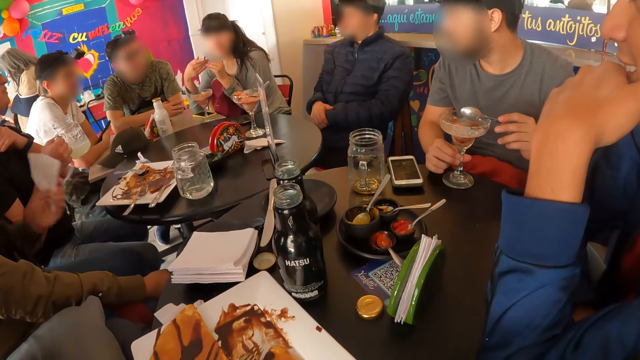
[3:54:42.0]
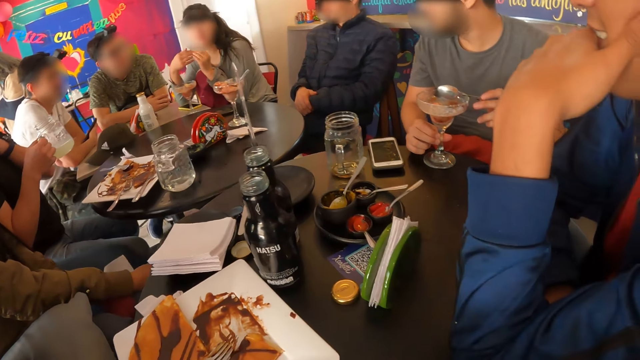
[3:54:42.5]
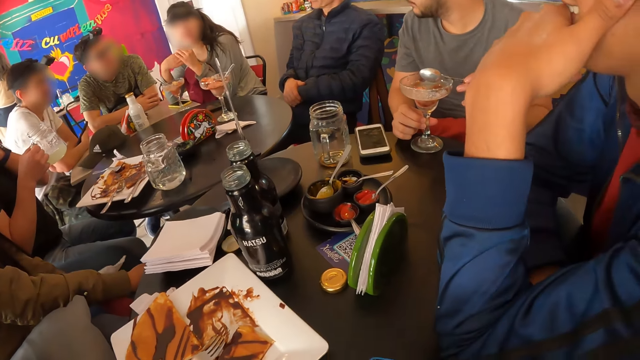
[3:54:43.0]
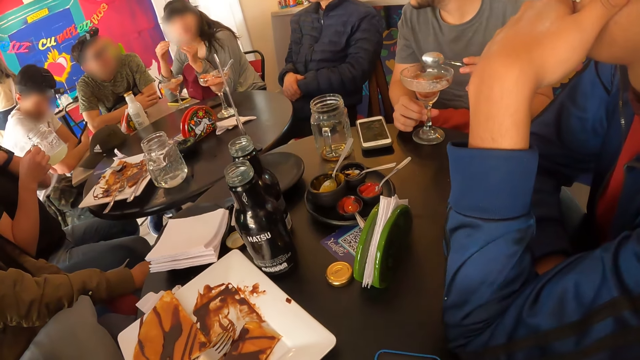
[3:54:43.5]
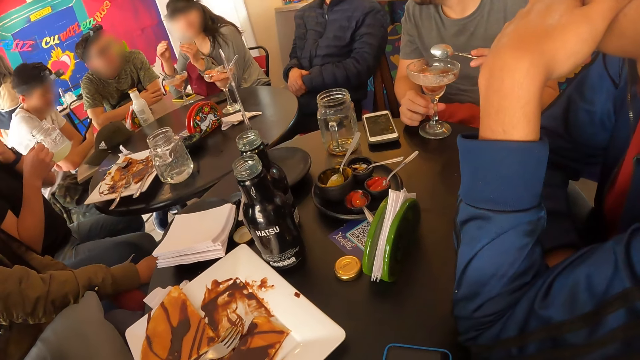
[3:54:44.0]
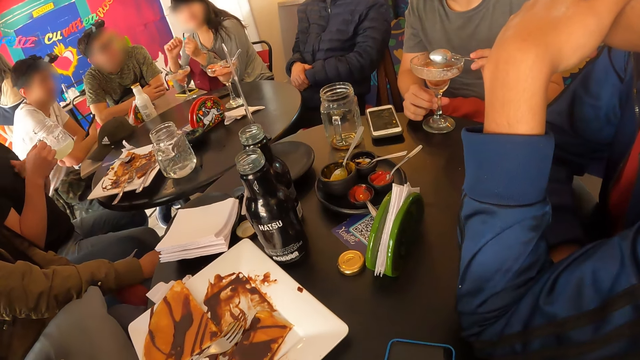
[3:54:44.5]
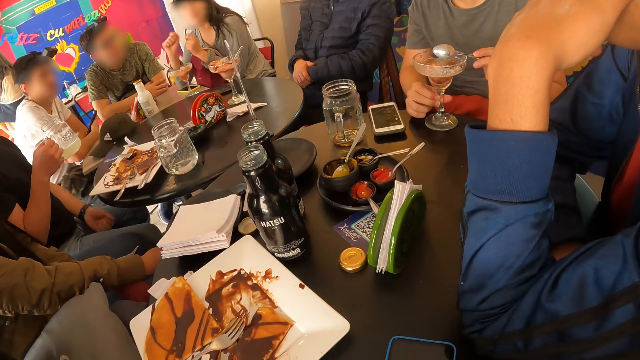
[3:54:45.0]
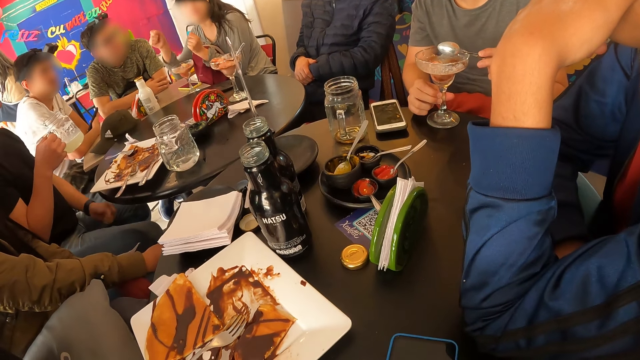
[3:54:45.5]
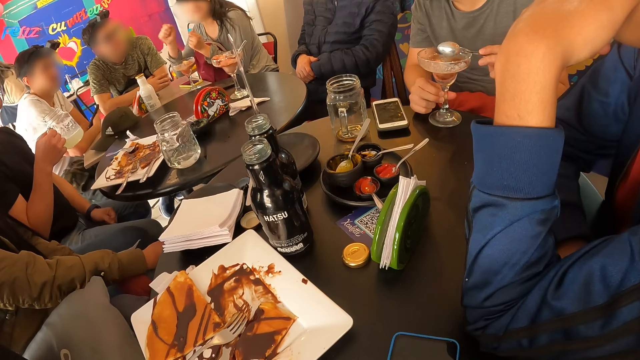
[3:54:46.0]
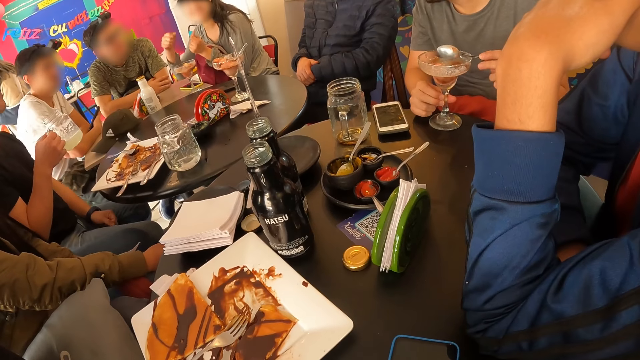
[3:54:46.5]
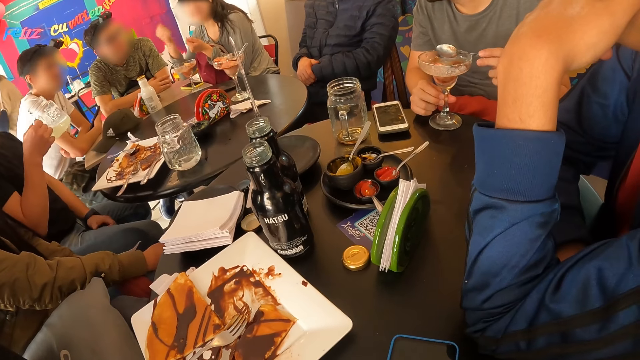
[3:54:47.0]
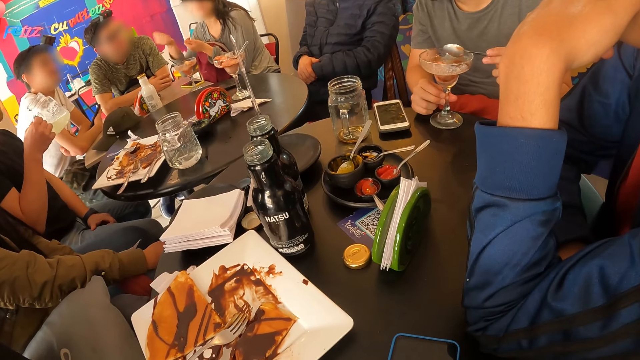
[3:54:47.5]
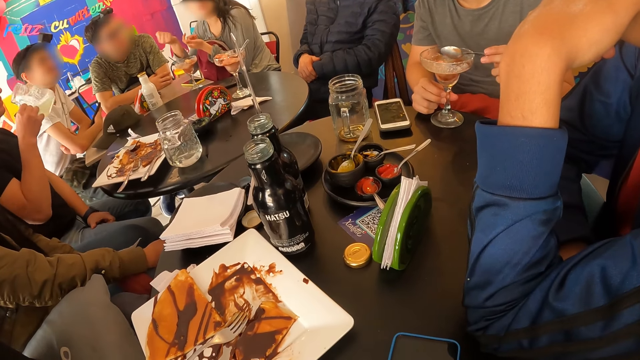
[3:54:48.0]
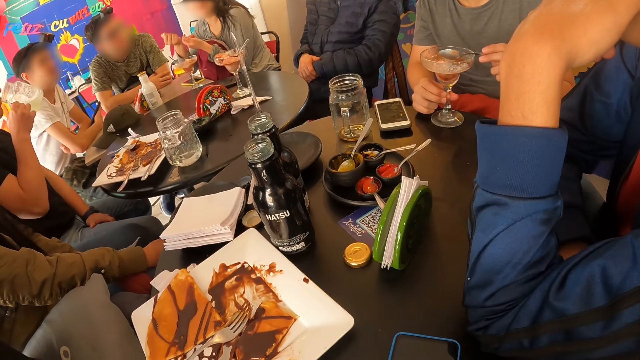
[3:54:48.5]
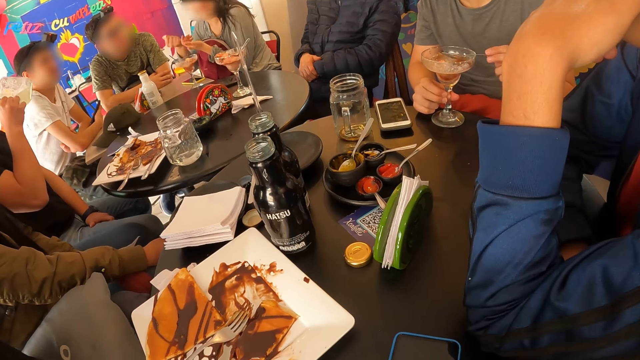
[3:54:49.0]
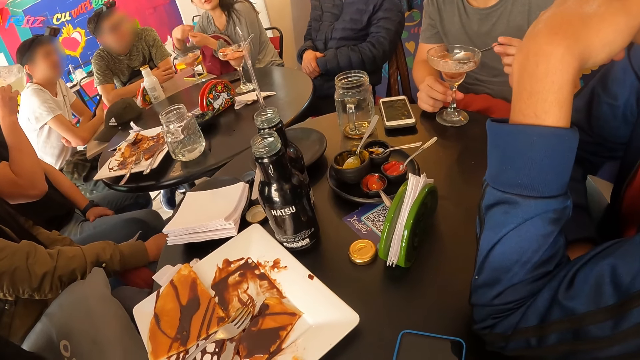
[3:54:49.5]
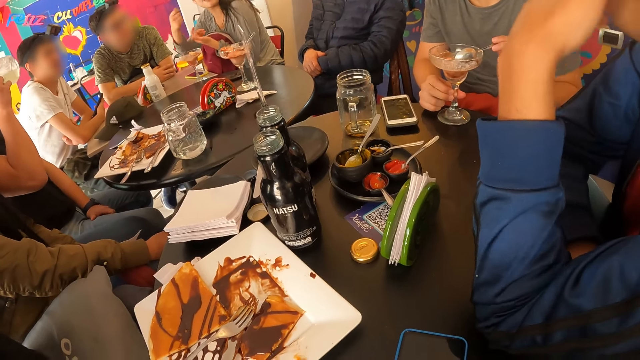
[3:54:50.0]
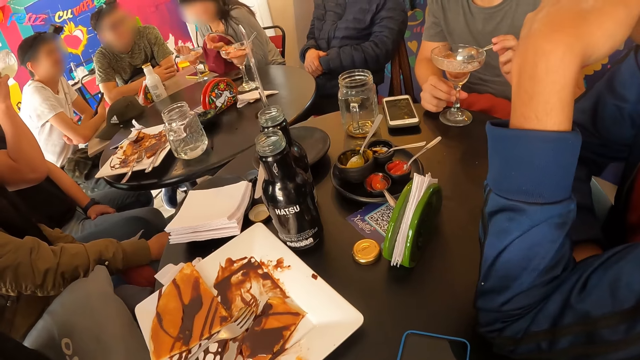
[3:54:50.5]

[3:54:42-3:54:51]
The camera wearer looks around. A person demonstrates with her hand. Another person taps the spoon on the glass. A man drinks juice from the glass in his right hand.

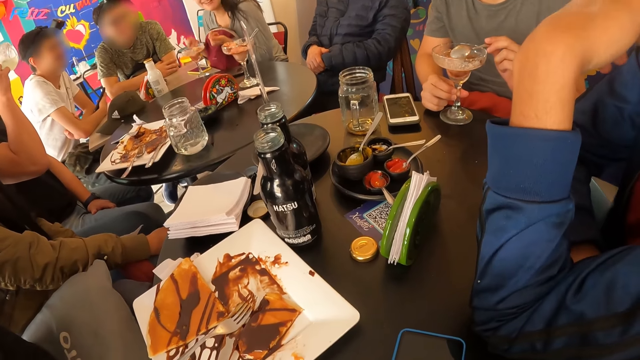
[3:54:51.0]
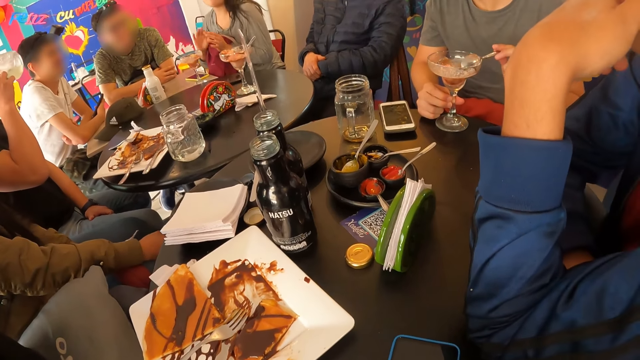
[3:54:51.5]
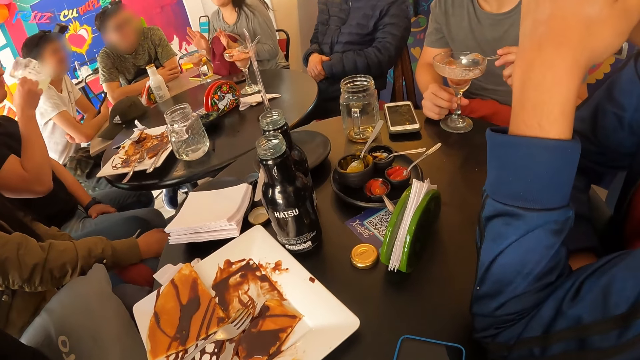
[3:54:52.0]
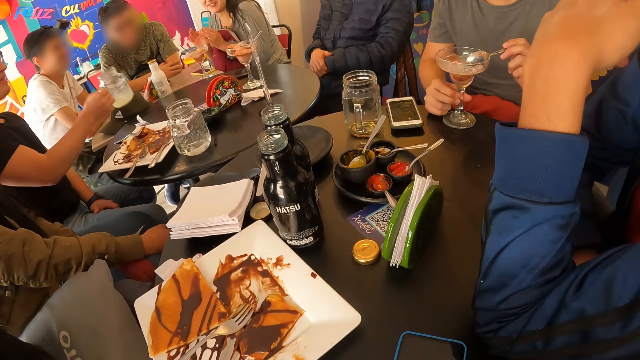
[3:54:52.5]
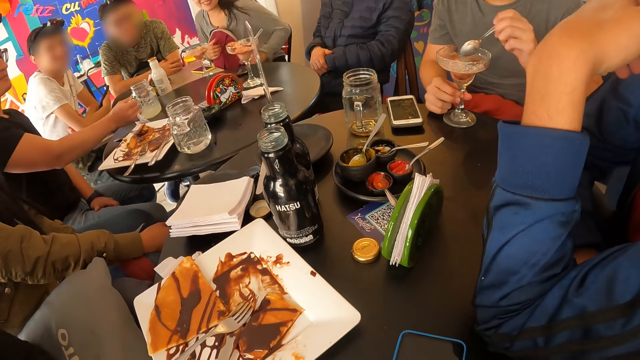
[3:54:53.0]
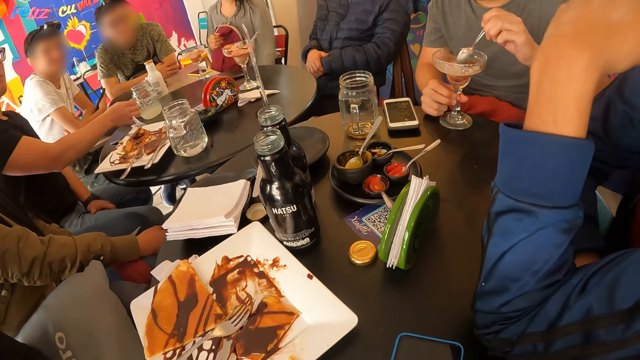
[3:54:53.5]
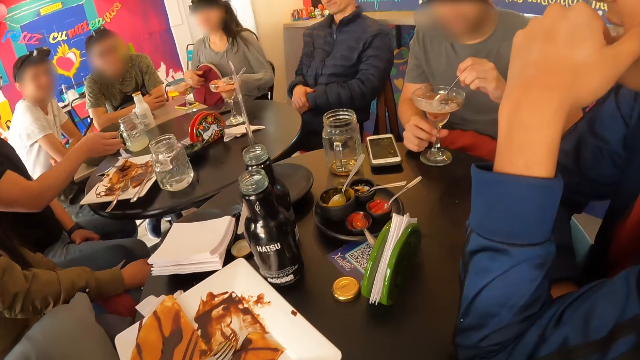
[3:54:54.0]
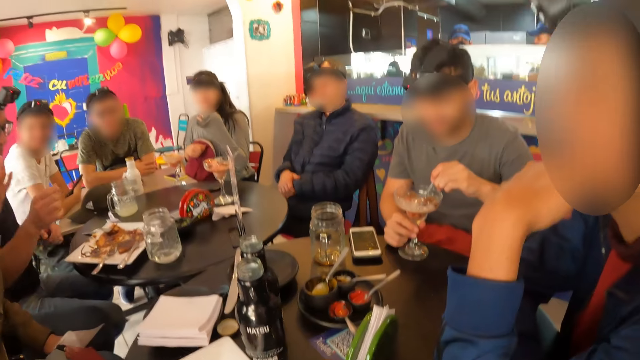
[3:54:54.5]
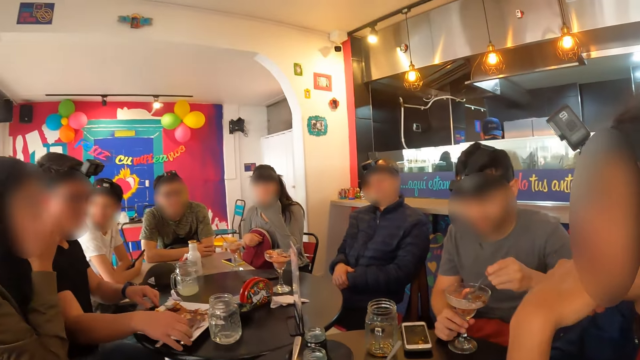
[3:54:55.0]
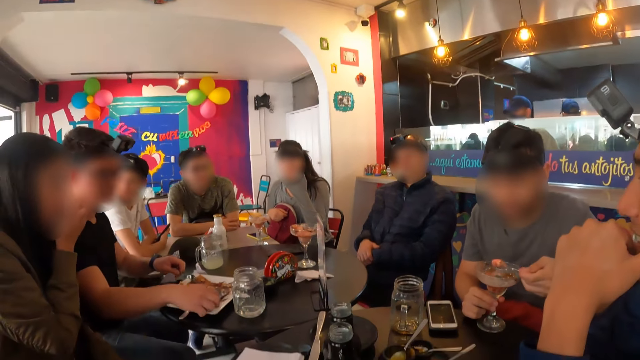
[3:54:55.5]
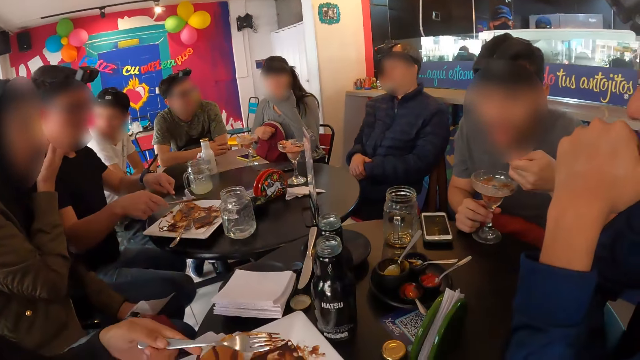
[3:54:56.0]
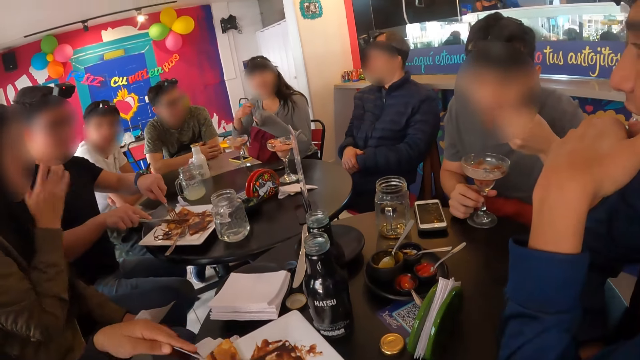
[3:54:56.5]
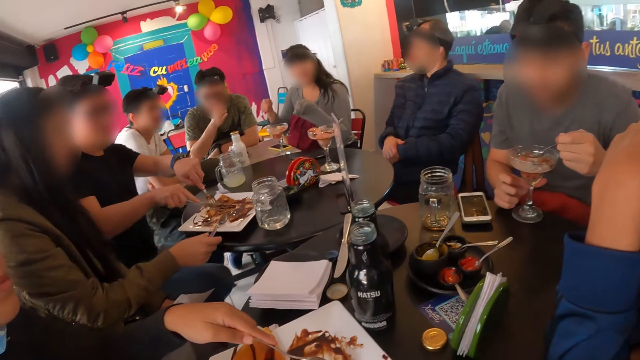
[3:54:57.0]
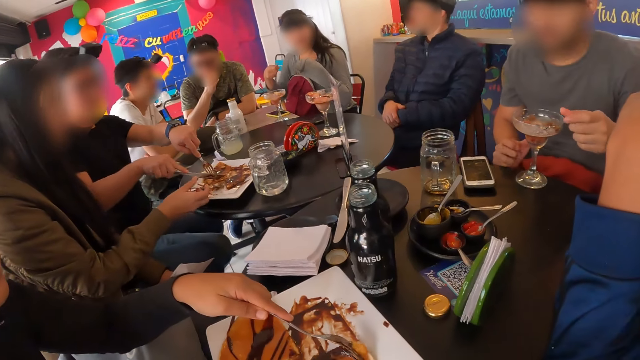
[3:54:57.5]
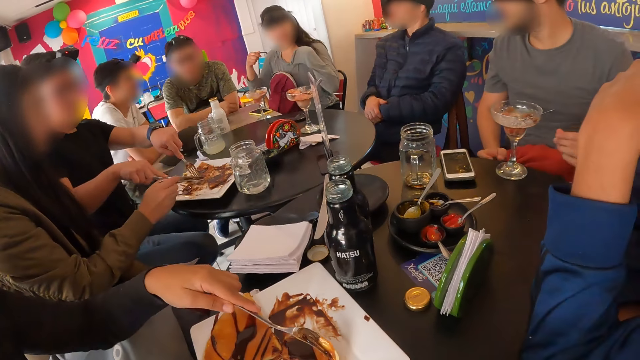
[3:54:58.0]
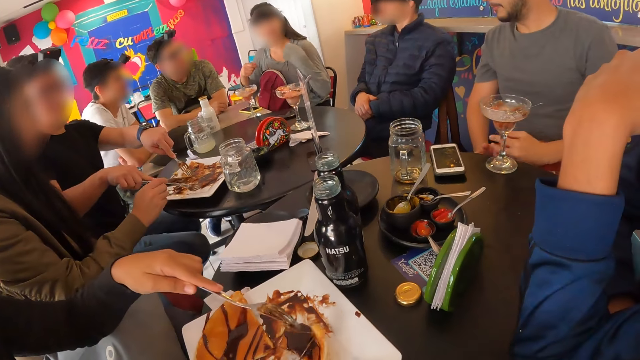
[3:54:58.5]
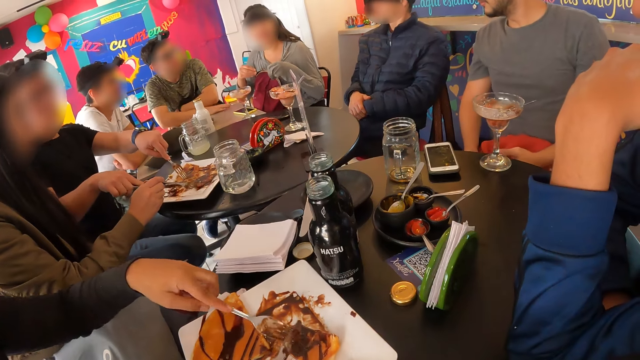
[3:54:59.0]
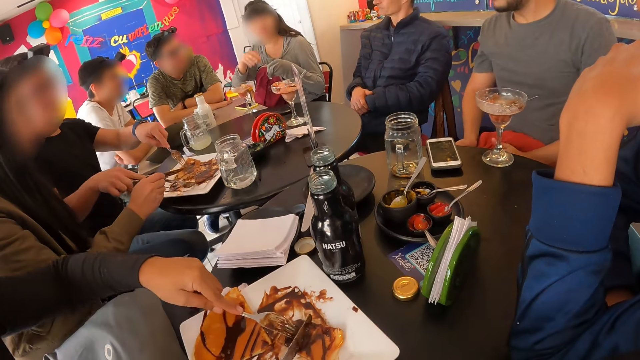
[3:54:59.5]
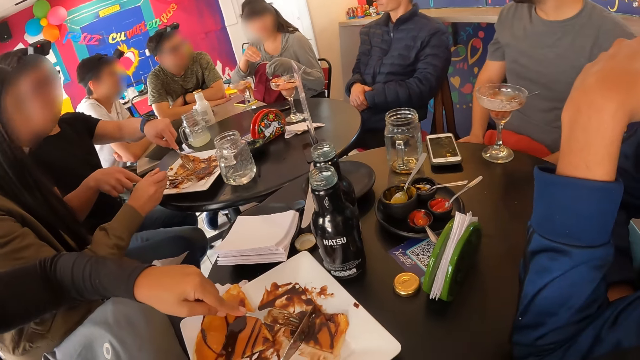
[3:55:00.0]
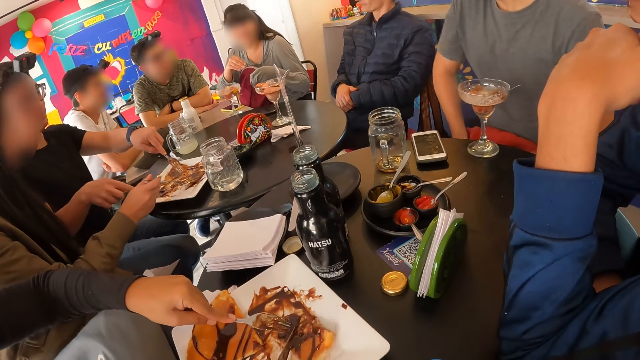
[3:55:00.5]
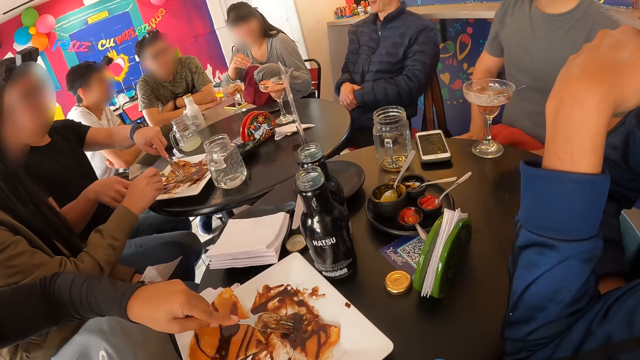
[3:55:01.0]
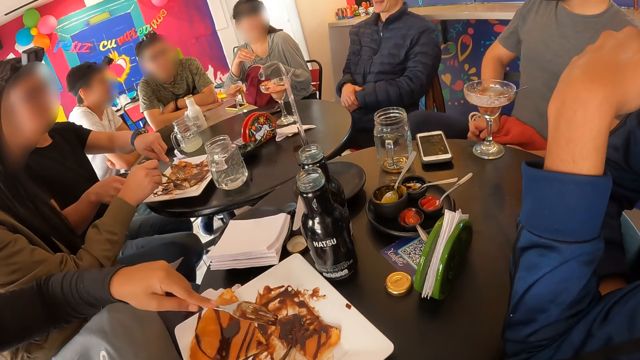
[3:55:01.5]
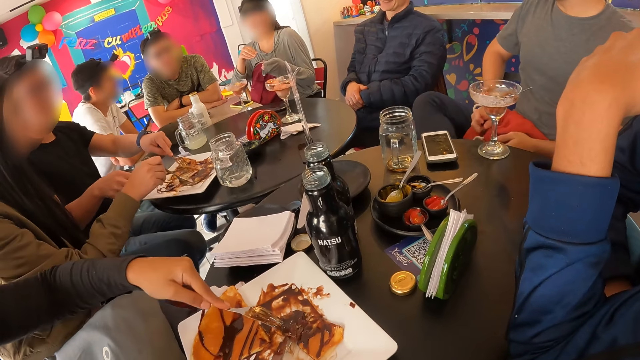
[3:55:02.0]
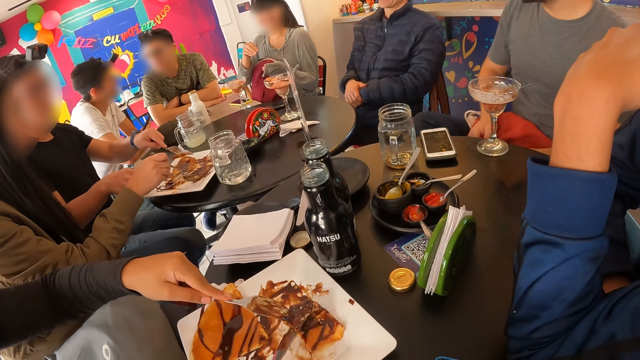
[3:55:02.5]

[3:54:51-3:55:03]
The man drops the glass of juice on the table with his right hand. The camera wearer looks around. Another man picks at the ice cream in the cup on the table with the spoon in his left hand. The first man picks up the knife from the plate on the table with his right hand and picks up the fork from the plate on the table with his left hand. The other man eats the ice-cream with the spoon in his left hand. The first man picks at the pancake on the plate with the fork and knife in both hands. A woman picks at the pancake on the plate with the fork and knife in both hands. Another woman picks up the fork from the plate with her right hand. The other man drops the spoon in the cup with his left hand. A person eats food. The other woman picks at the pancake on the plate with the fork in her right hand. Another person cuts food on the plate.
